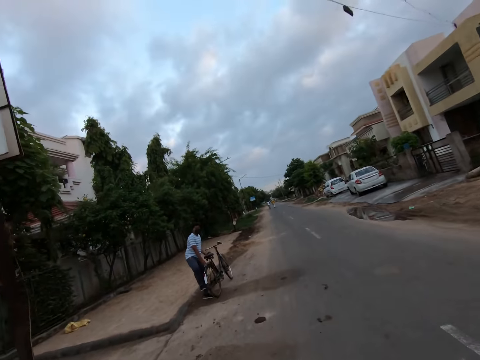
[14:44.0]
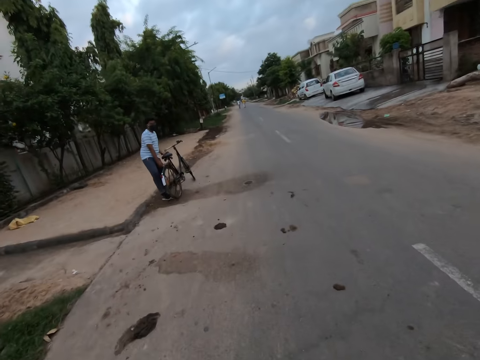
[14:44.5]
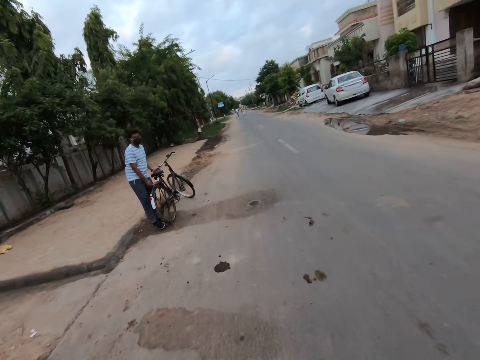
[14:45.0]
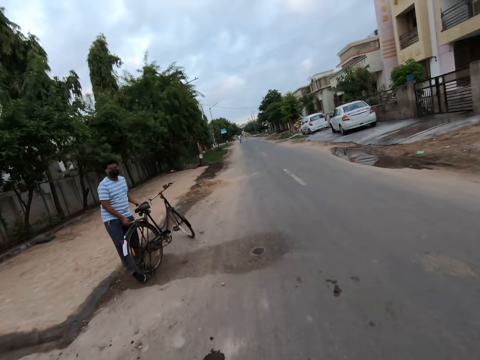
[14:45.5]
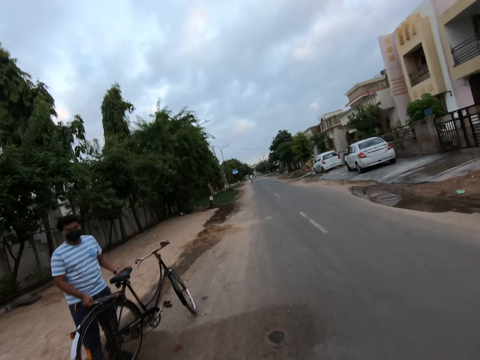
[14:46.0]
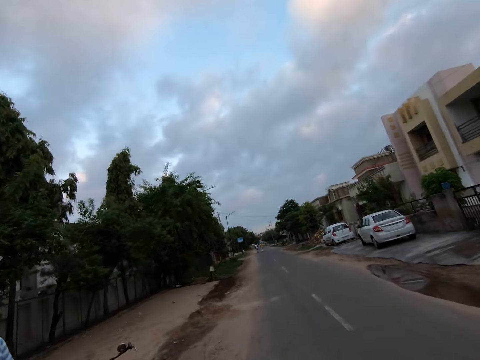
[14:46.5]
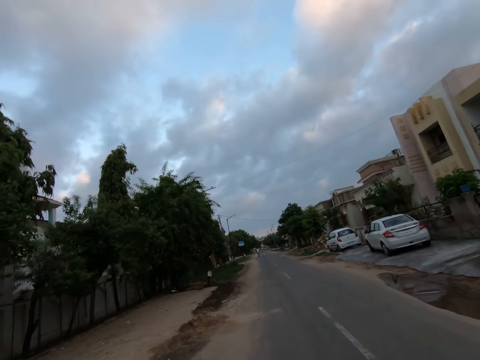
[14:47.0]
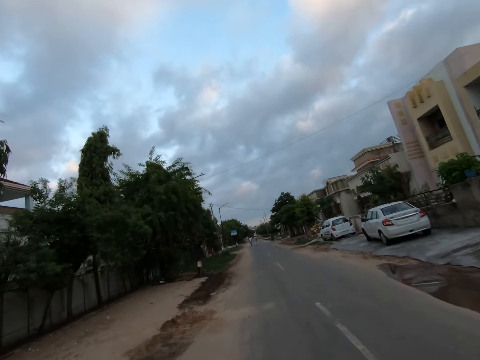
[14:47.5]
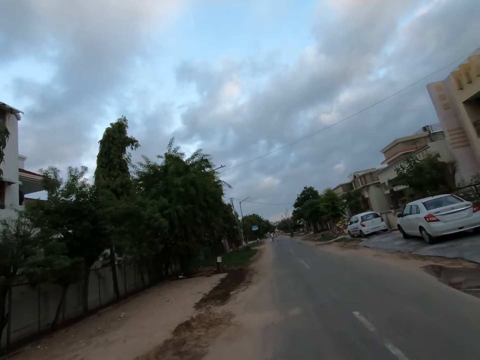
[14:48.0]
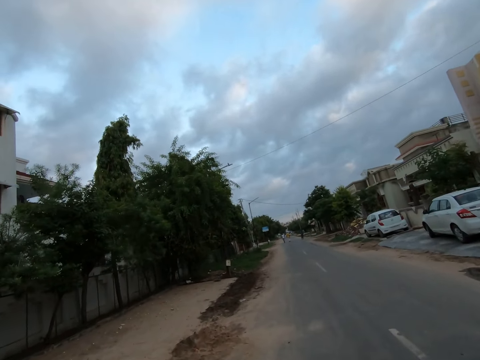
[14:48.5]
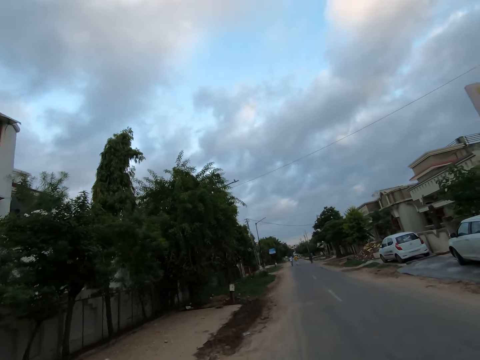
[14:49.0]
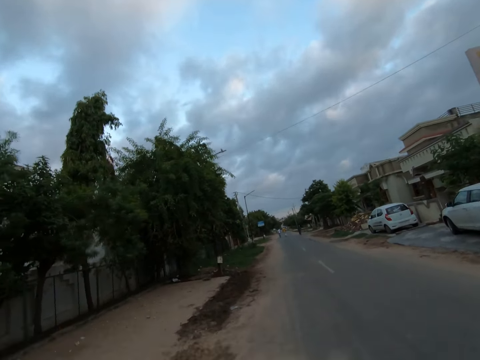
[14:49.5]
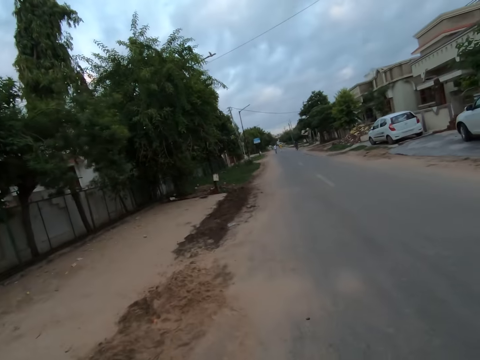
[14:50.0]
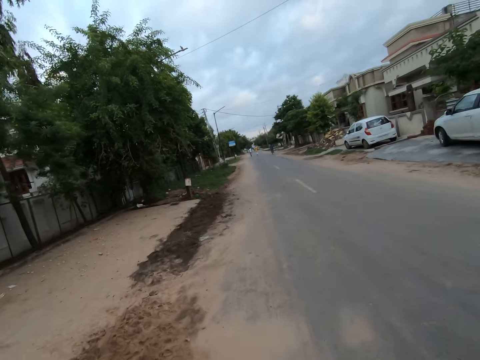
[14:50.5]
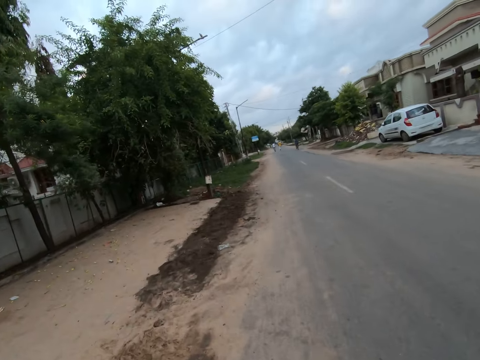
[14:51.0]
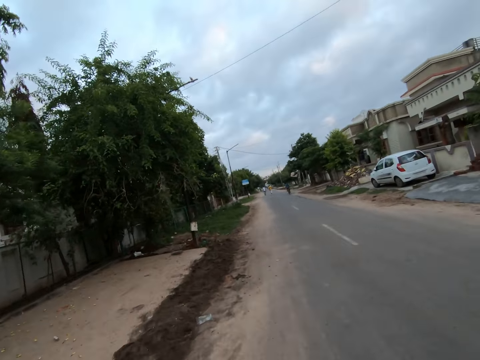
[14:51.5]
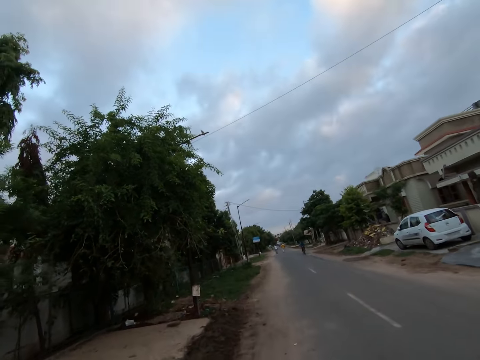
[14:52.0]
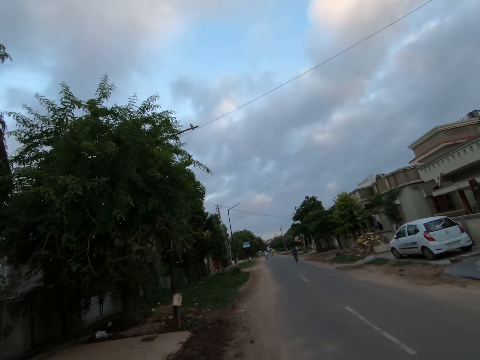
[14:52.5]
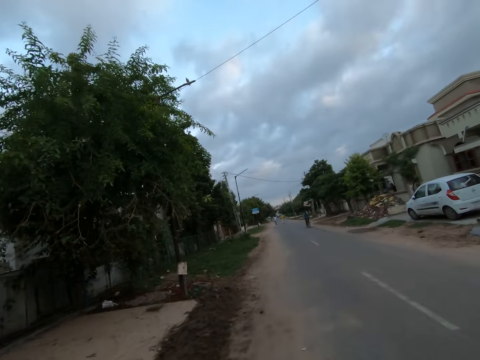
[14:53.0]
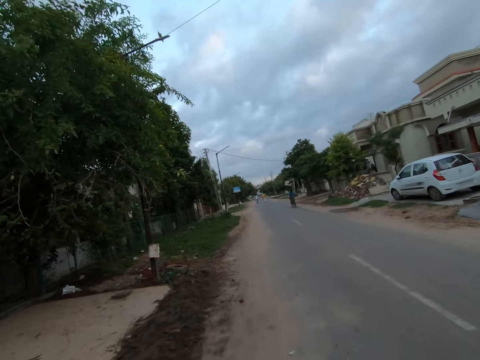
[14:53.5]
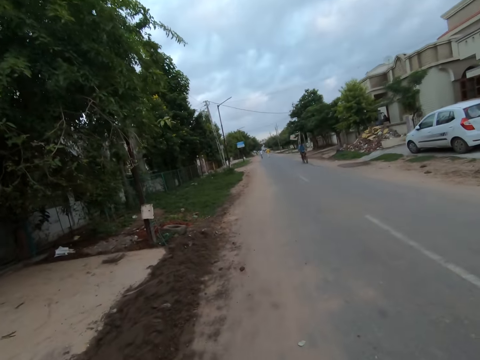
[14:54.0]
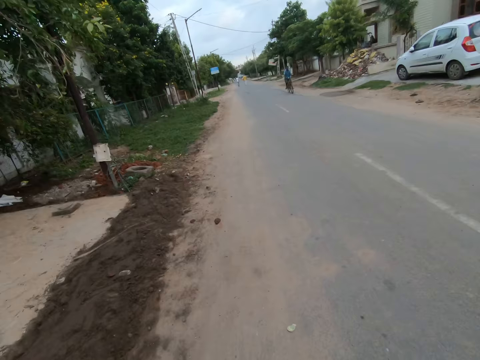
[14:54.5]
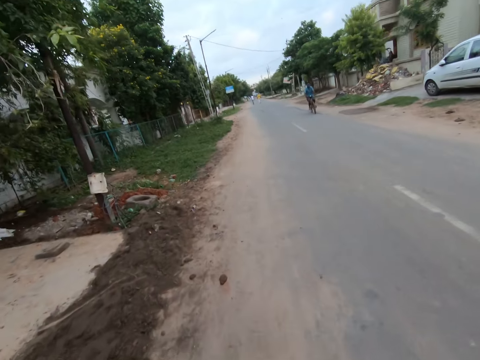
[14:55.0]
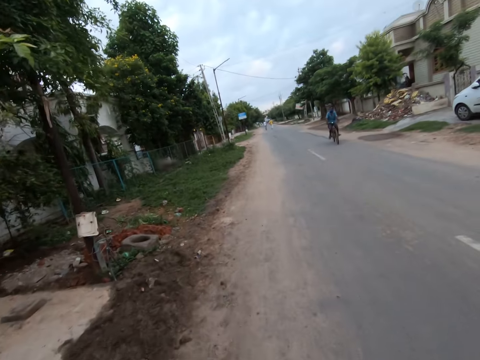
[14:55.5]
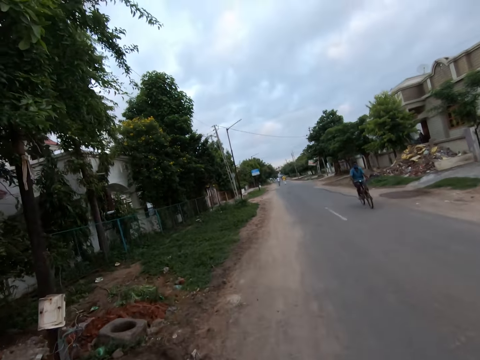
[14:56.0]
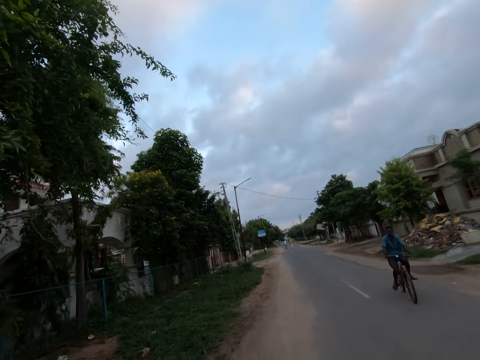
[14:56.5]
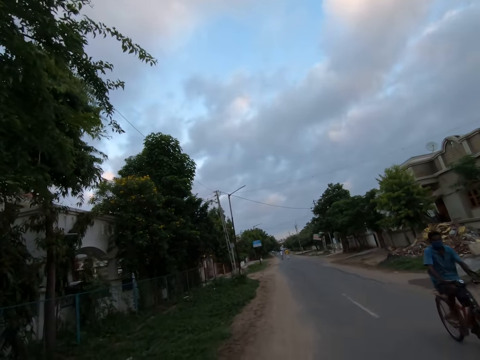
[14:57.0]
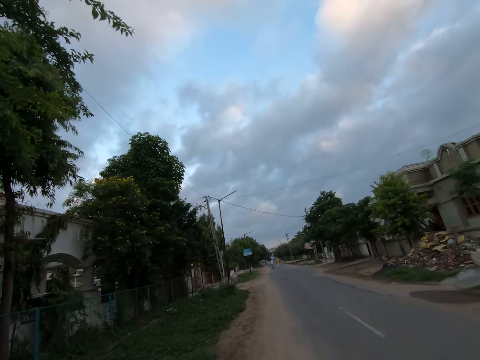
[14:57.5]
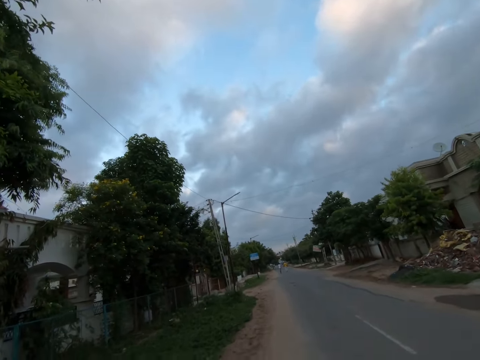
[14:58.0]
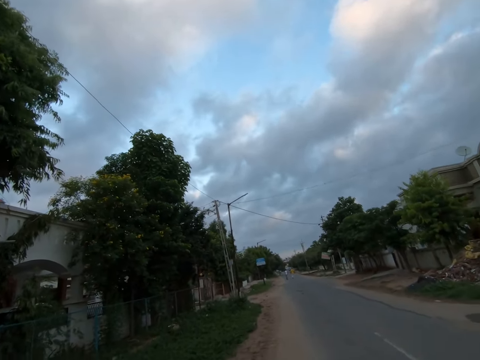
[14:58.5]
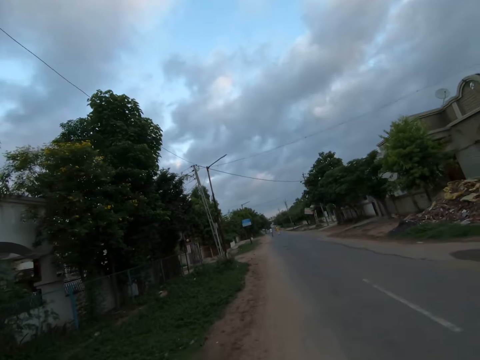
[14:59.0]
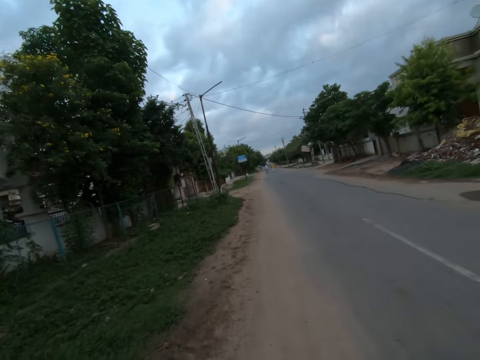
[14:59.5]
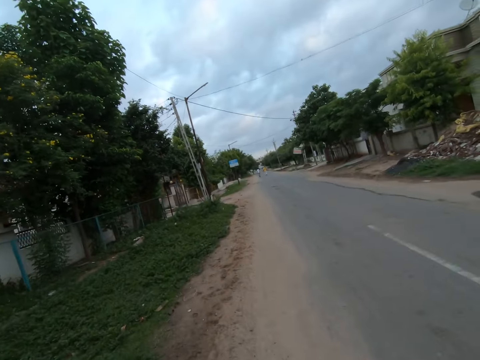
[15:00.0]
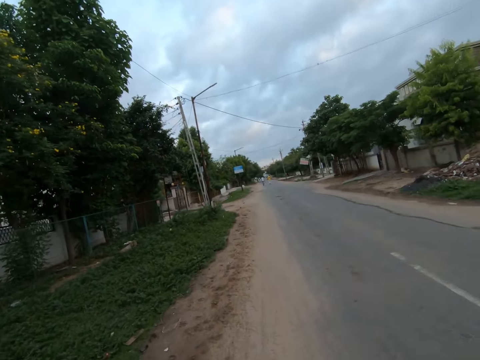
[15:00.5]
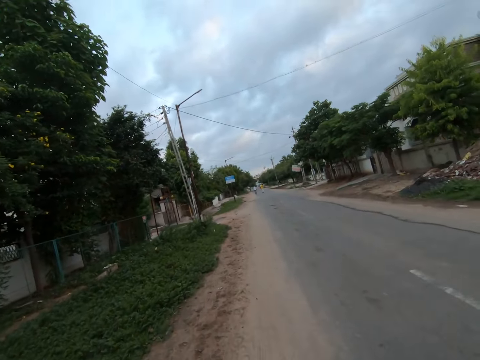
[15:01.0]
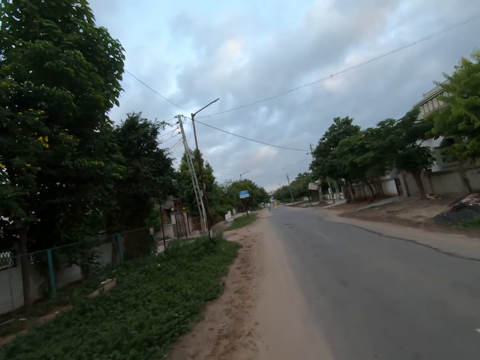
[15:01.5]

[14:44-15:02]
A man moves a bicycle with both hands. The camera wearer walks past the man. Another man rides a bicycle past the camera wearer.

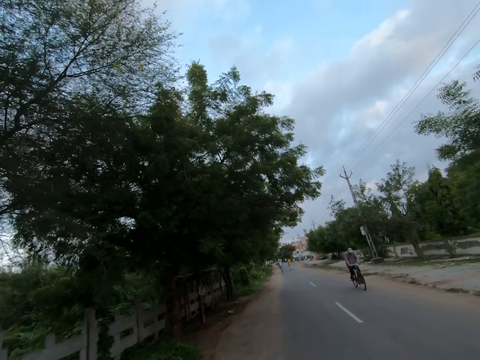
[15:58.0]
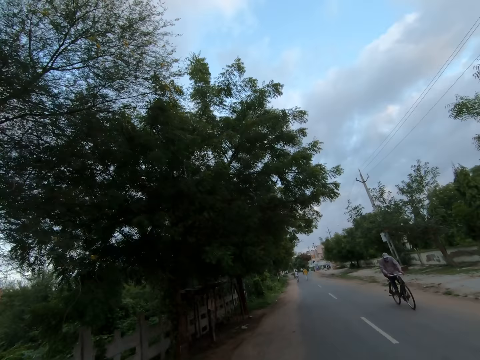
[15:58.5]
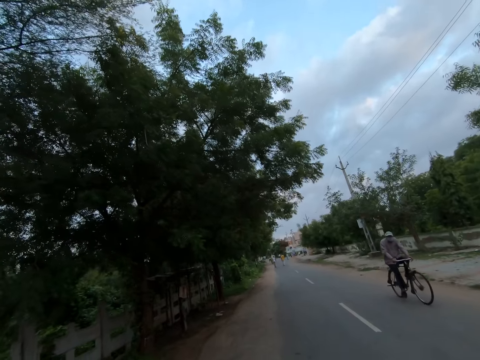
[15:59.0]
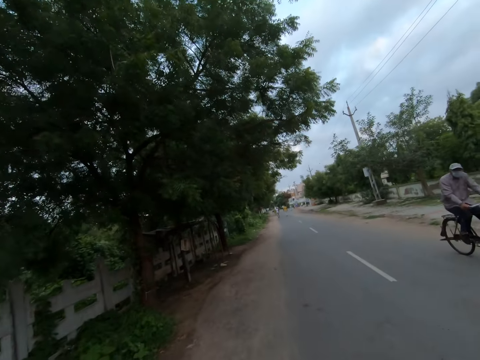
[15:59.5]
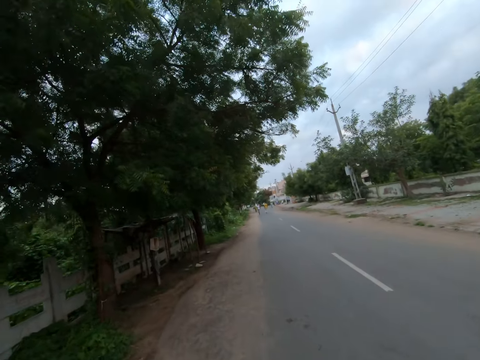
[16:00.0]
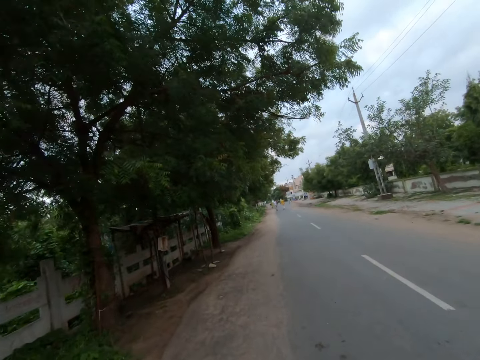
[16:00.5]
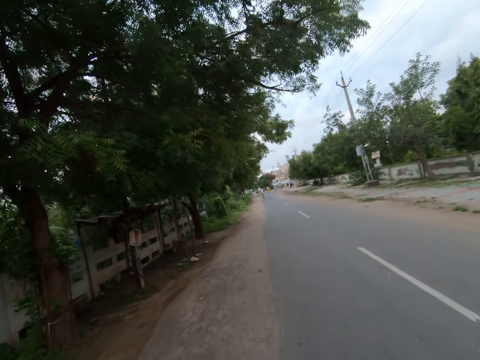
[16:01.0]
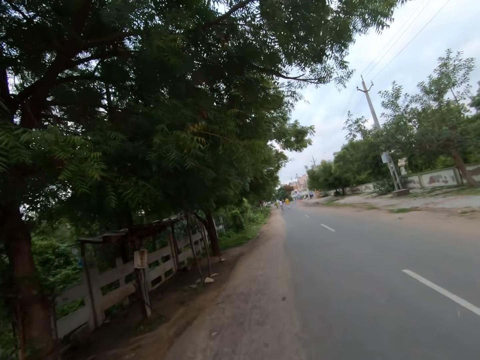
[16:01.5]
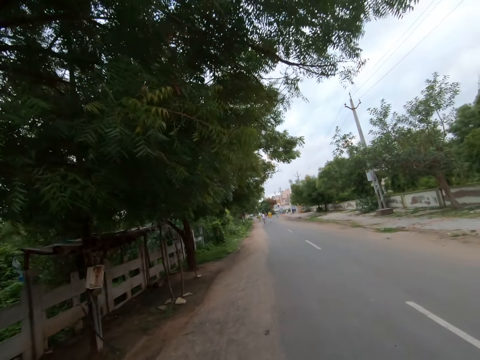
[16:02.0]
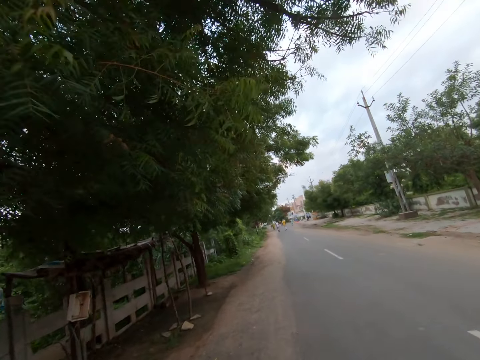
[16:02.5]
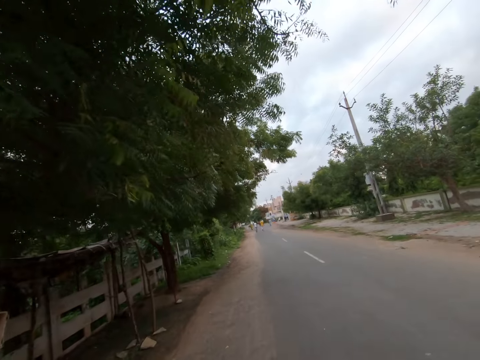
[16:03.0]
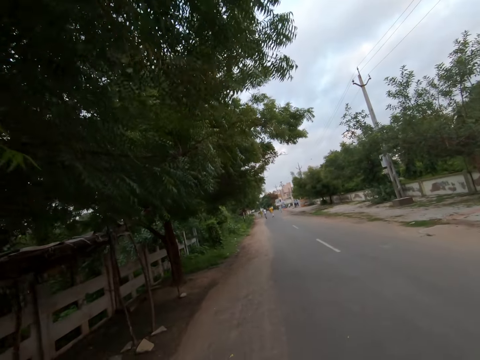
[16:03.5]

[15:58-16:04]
A man rides a bicycle past the camera wearer.

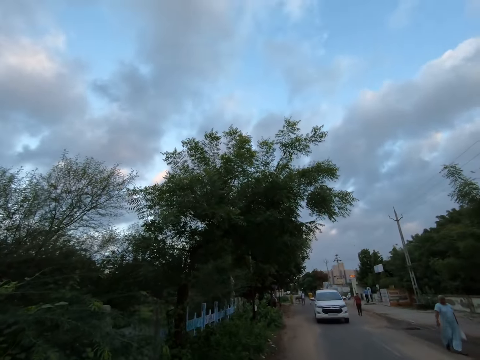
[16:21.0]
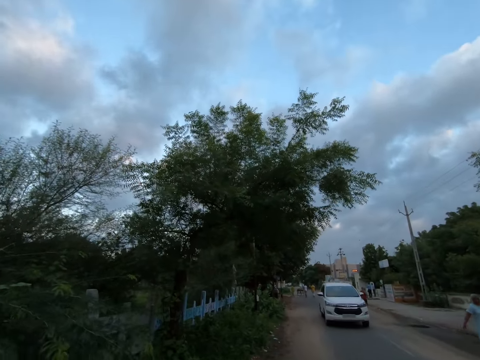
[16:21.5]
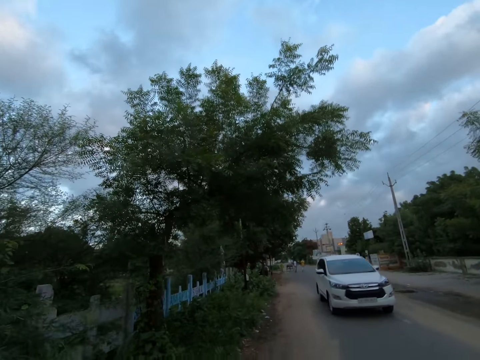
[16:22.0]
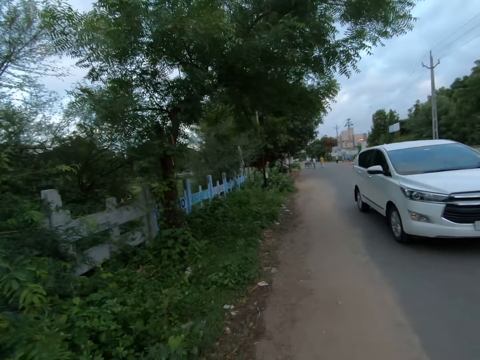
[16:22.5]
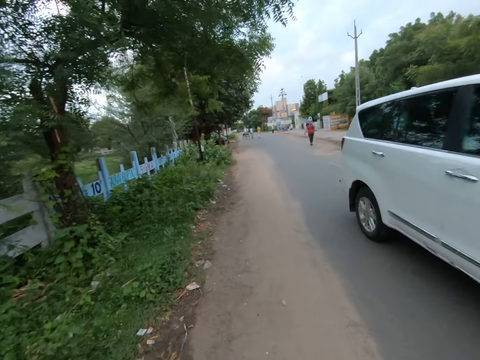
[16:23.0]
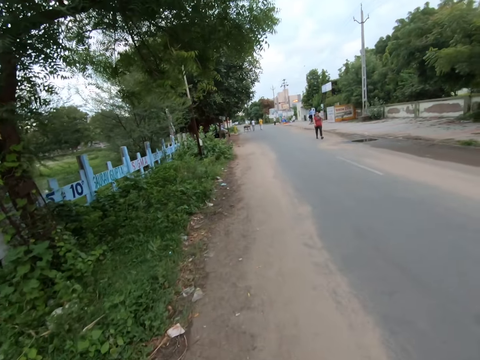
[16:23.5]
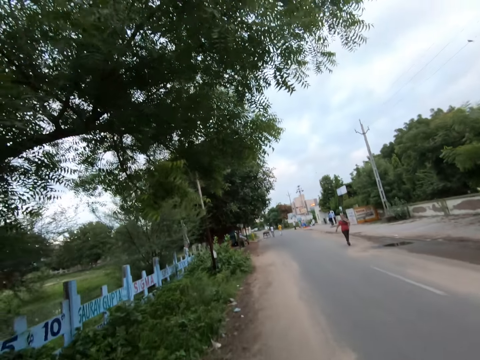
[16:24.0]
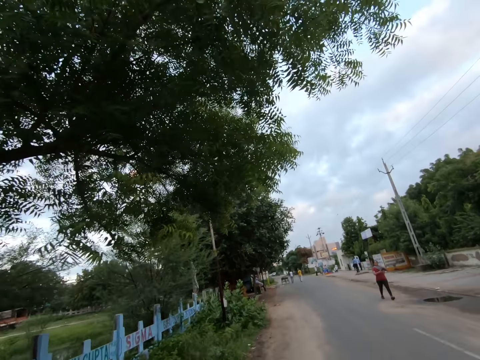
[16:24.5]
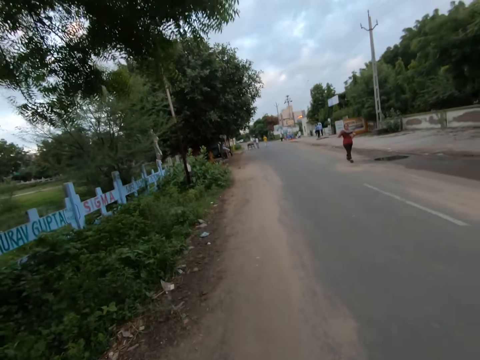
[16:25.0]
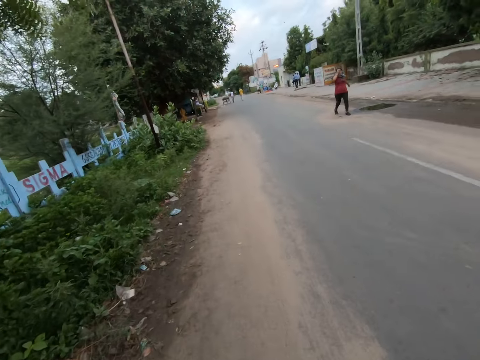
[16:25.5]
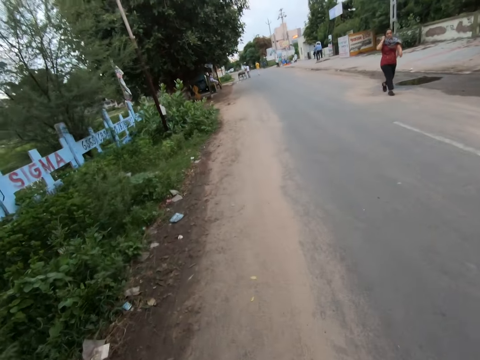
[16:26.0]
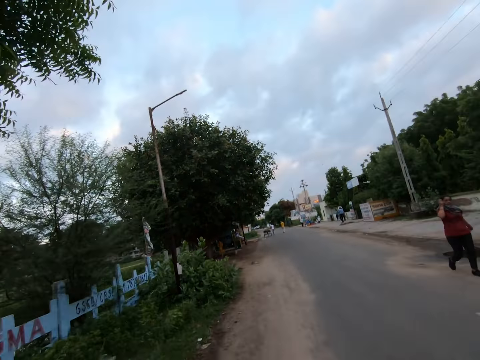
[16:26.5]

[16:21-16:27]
A woman walks past the camera wearer. A white car drives past the camera wearer.
